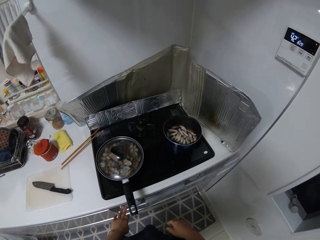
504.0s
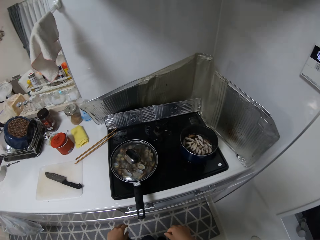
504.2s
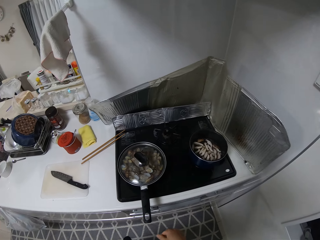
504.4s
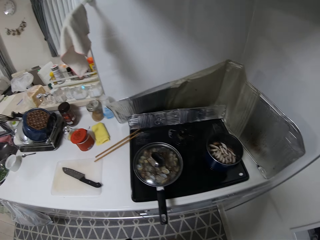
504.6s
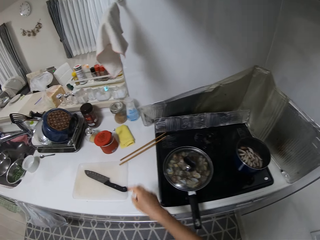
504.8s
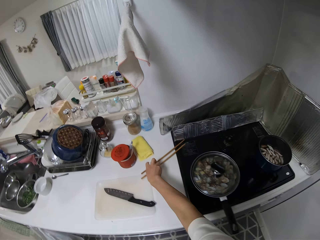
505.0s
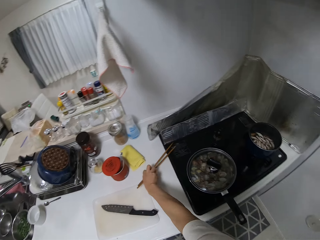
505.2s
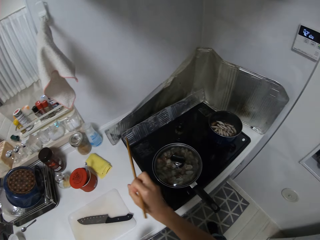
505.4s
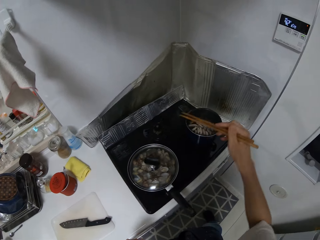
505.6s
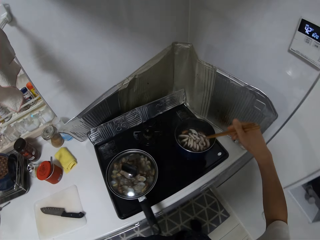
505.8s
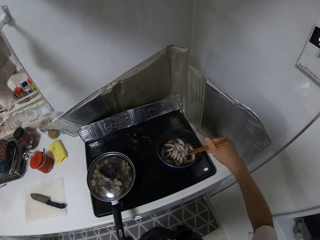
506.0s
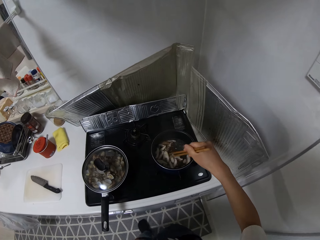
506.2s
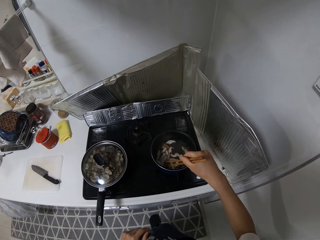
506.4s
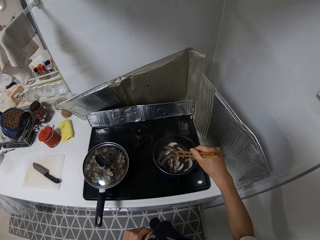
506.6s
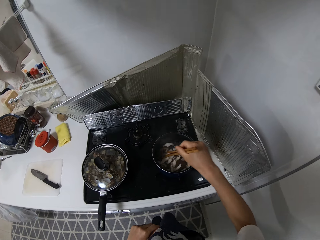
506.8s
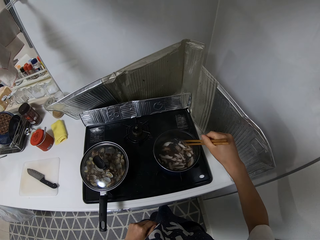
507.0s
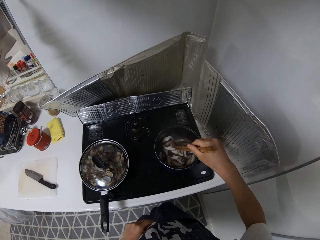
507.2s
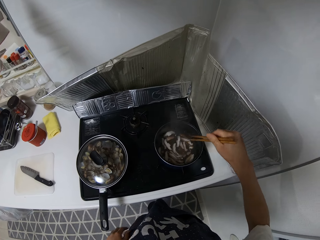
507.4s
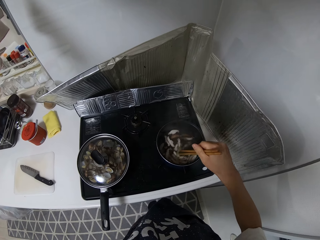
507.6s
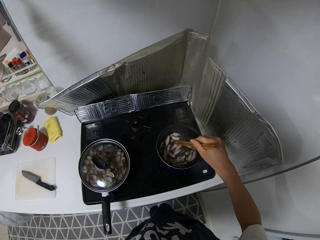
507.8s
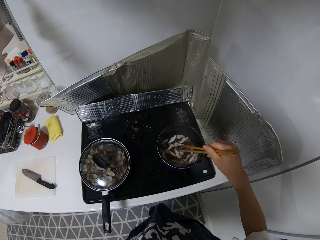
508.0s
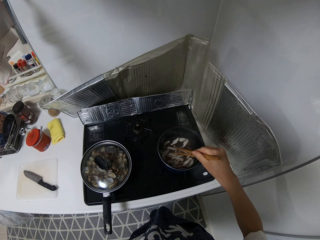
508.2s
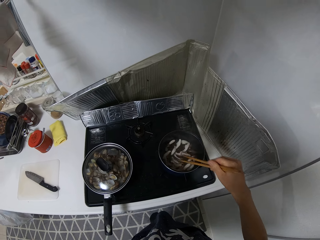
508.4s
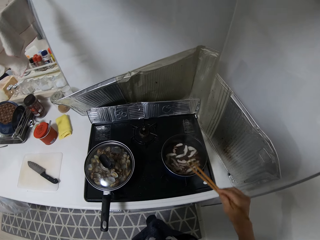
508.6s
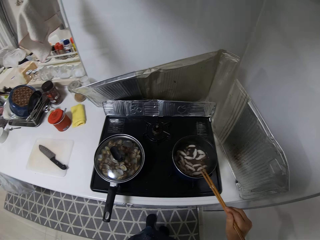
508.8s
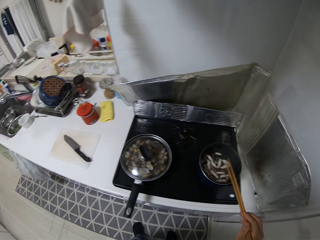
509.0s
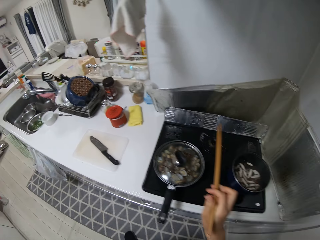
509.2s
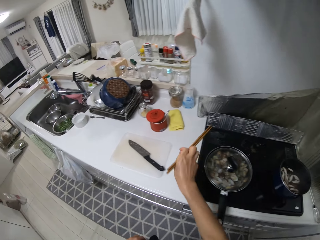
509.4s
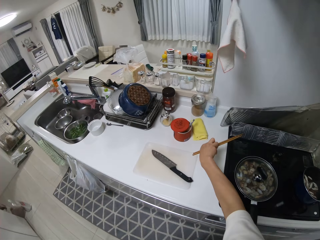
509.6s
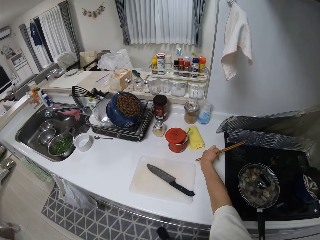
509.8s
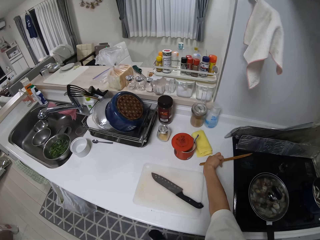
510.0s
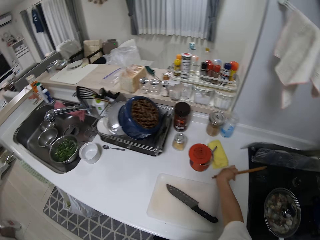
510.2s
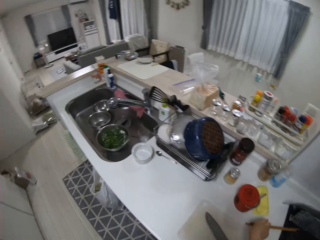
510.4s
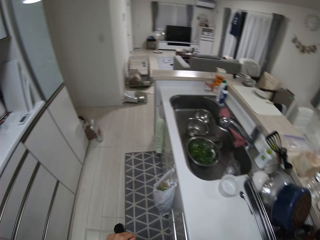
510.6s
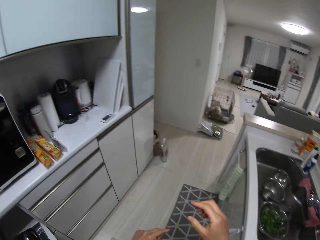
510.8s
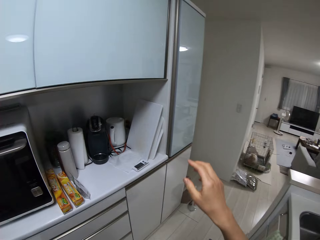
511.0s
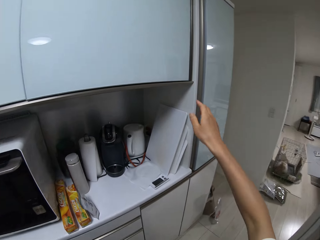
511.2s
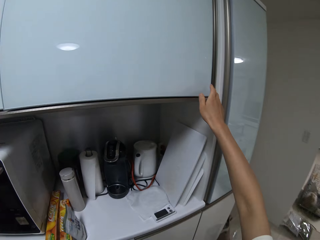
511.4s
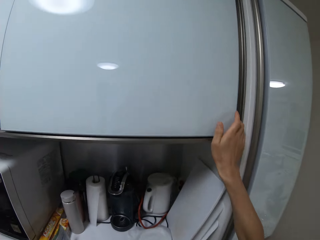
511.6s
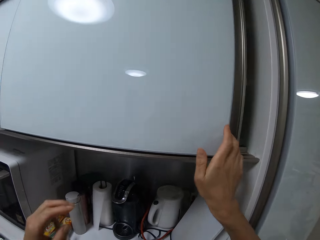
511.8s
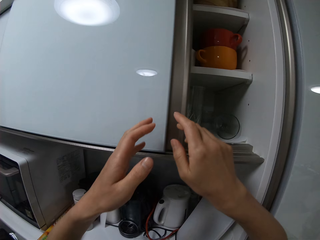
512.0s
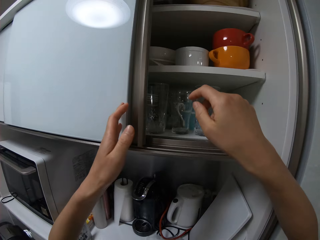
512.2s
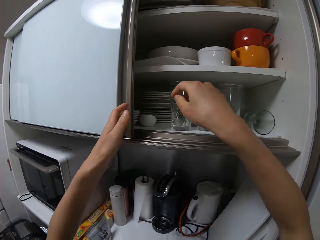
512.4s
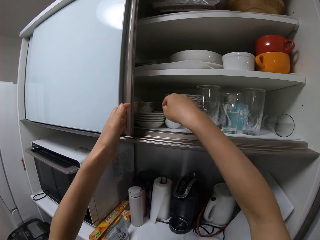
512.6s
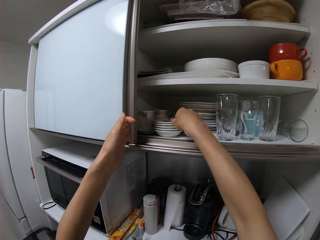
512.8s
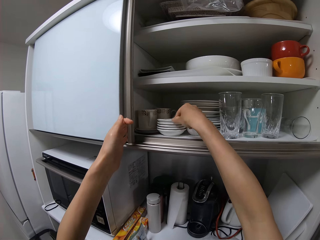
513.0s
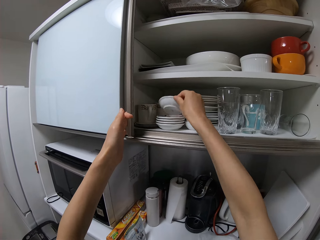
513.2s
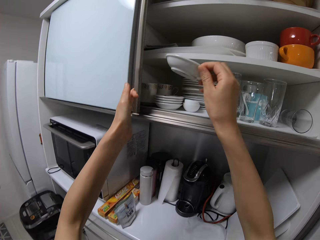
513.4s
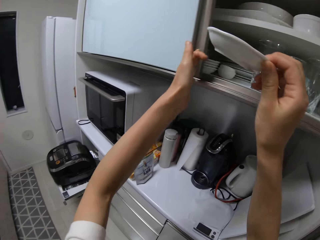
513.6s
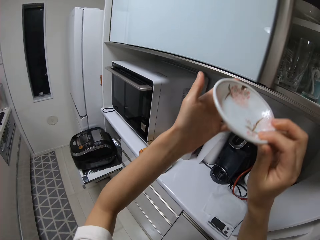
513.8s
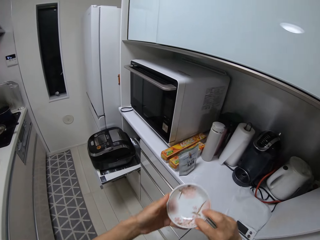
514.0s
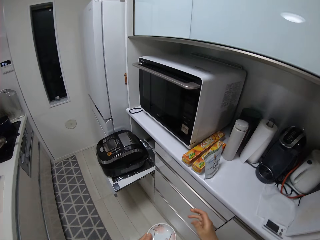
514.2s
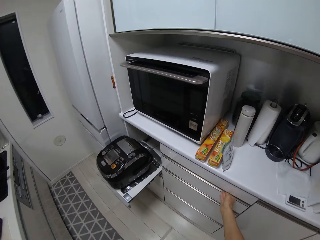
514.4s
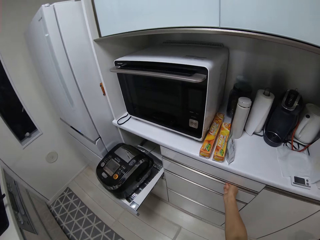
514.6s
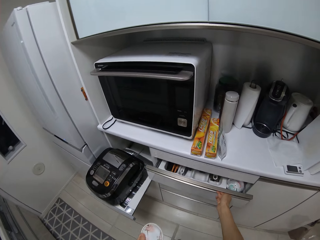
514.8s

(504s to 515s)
The camera wearer presses the button on the cooker. They pick up chopsticks on the table. They stir the mushrooms in the pot. They drop the chopsticks on the table. They open the sliding cabinet. They pick up a saucer from the sliding cabinet. They close the sliding cabinet.

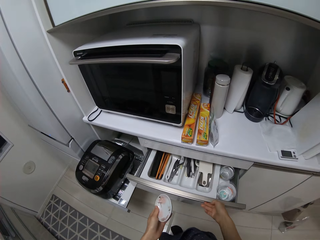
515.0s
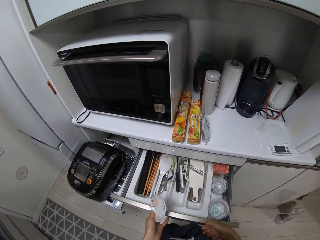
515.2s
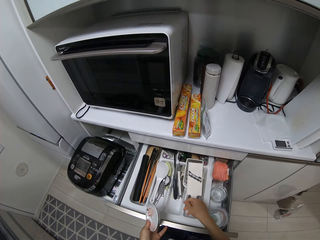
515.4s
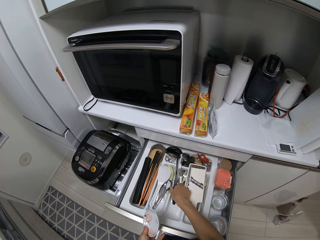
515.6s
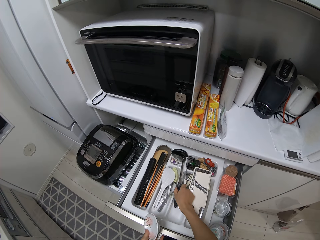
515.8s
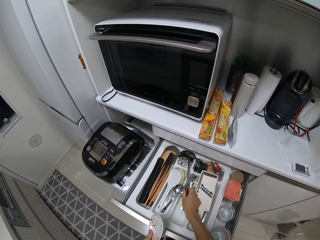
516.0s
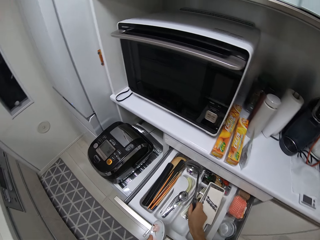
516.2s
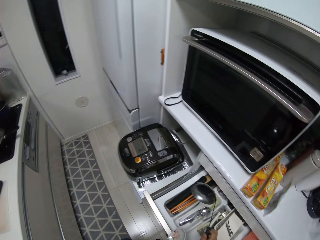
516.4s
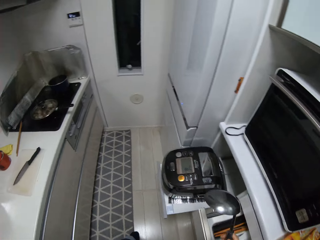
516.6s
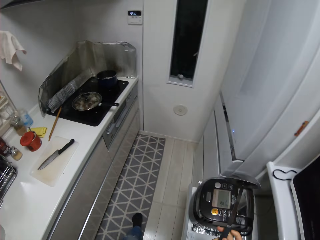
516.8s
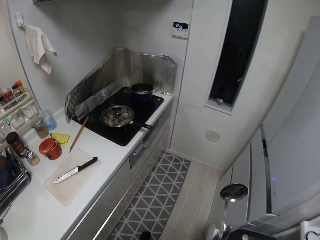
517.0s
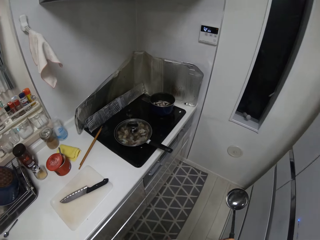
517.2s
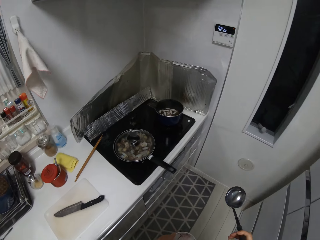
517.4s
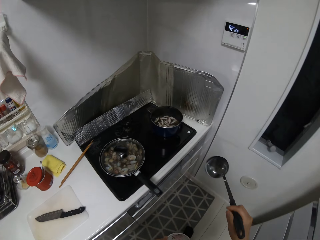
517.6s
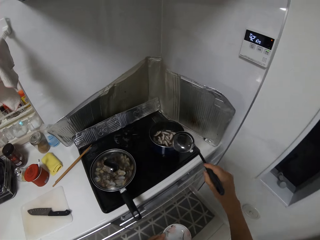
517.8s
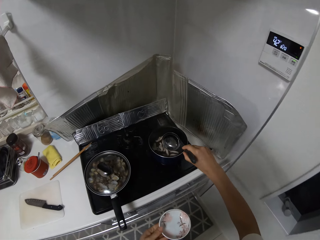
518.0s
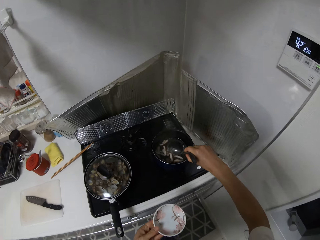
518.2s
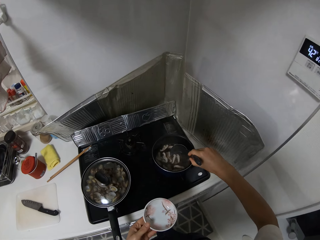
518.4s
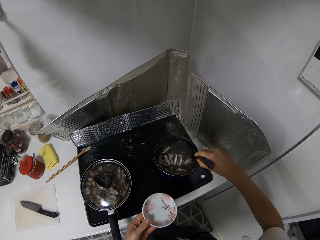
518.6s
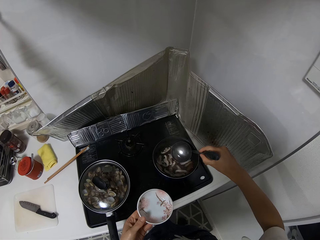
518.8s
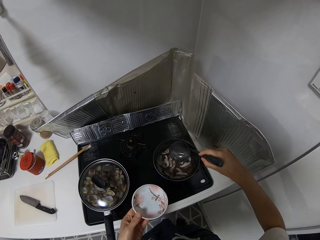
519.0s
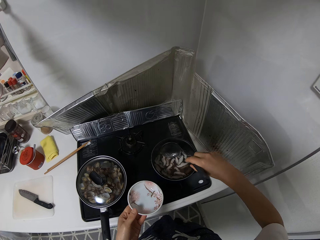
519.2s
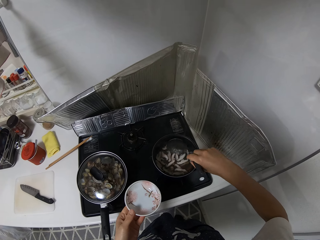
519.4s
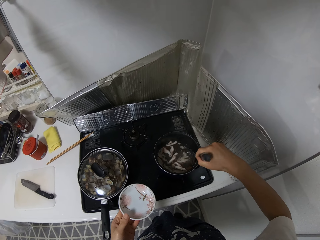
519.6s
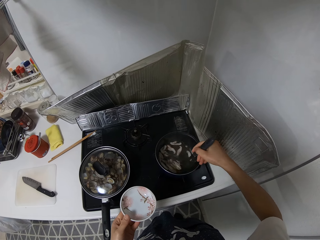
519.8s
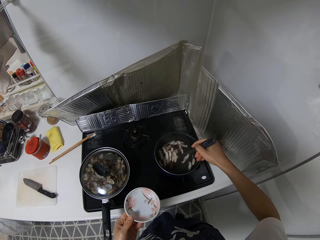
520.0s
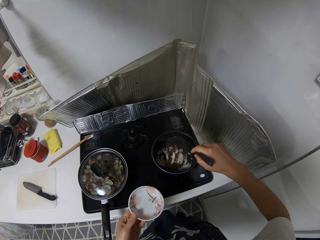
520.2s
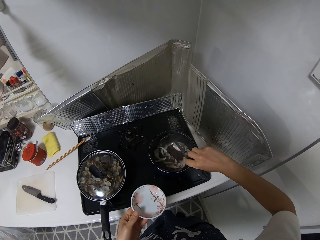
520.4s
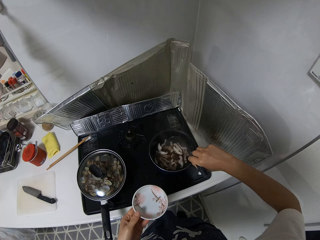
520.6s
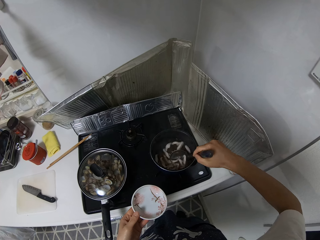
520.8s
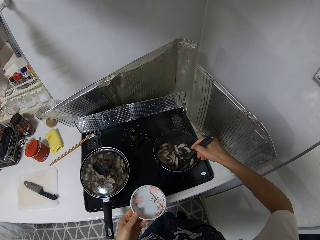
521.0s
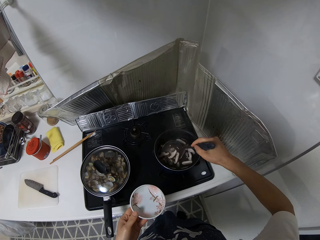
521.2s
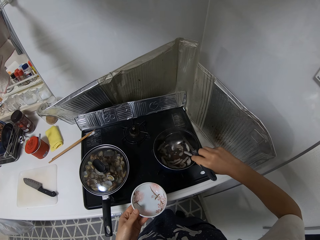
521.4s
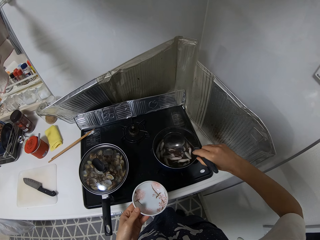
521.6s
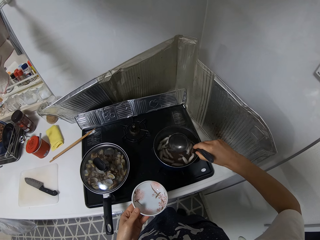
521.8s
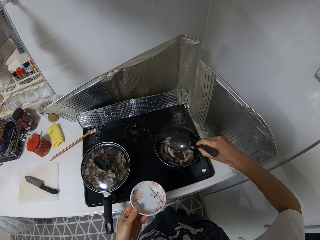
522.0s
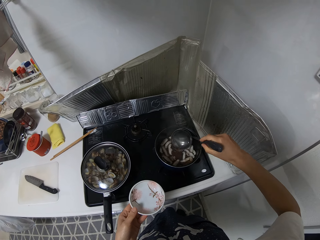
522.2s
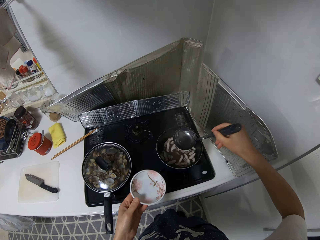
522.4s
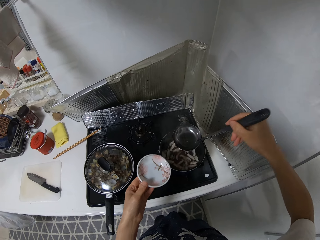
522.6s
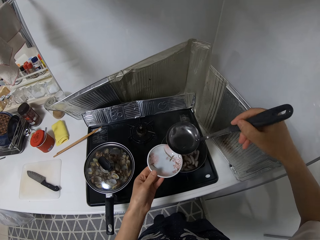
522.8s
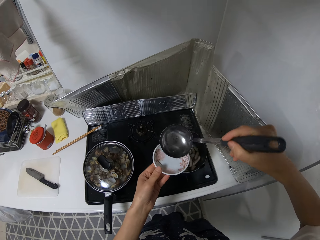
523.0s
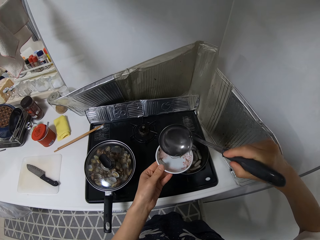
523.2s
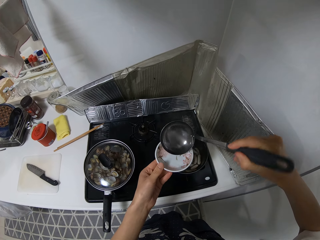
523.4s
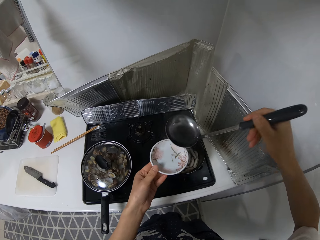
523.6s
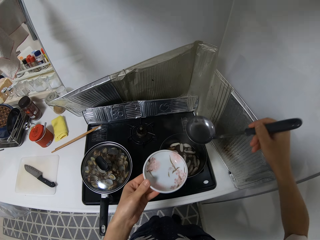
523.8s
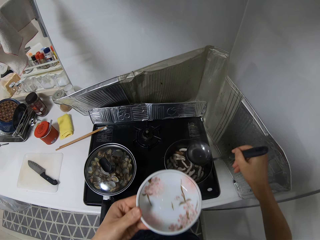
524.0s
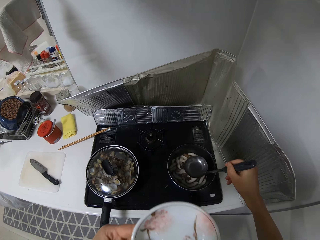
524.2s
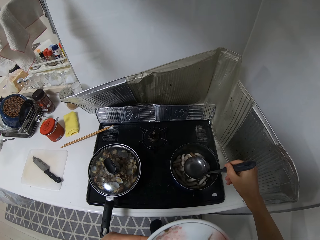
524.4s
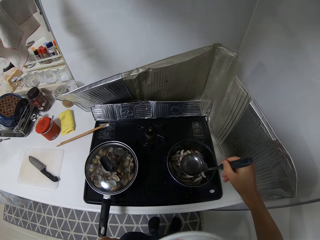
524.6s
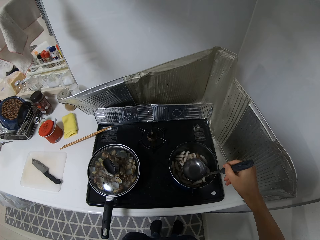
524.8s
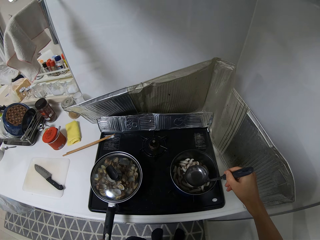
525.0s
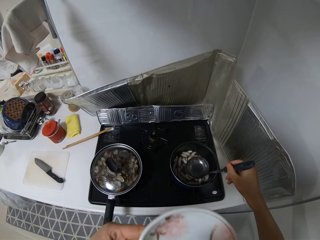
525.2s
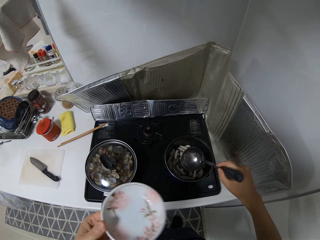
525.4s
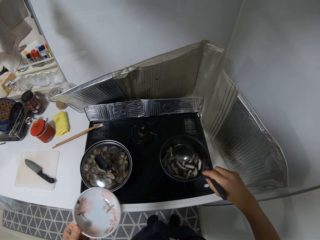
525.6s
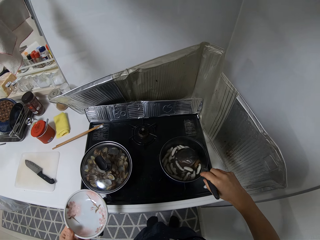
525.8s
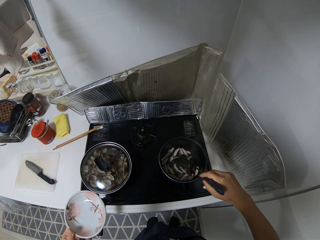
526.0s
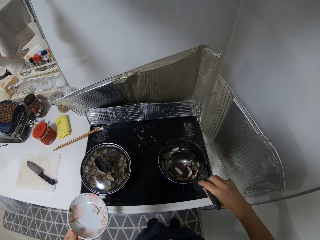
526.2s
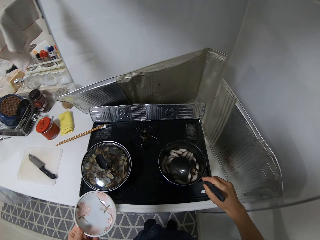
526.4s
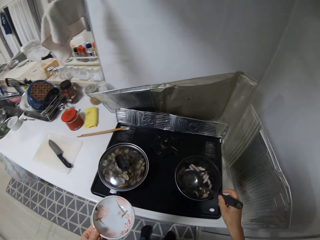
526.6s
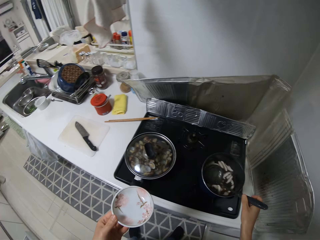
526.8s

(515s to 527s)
The camera wearer opens a drawer in the cabinet. He picks up a spoon in the drawer. He closes the drawer. He stirs the pot with the spoon. He pours mushroom water into the saucer. He tastes the water on the saucer with his mouth.
